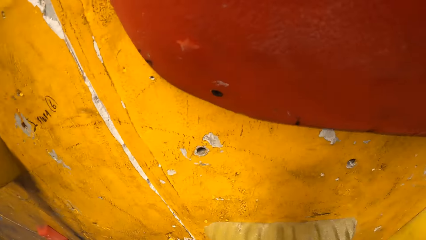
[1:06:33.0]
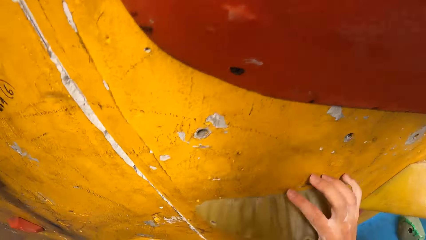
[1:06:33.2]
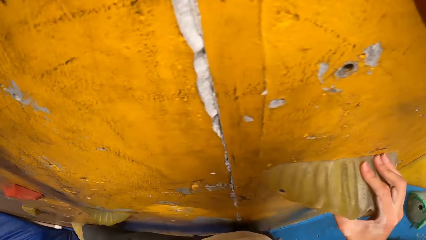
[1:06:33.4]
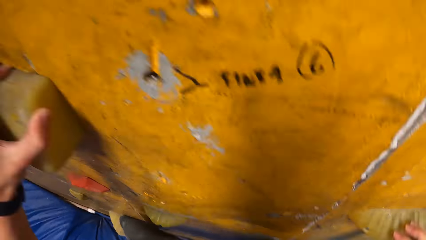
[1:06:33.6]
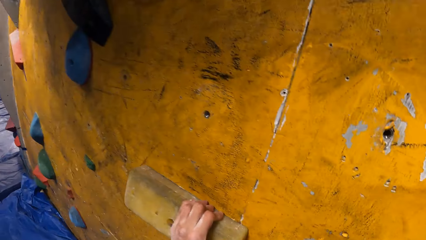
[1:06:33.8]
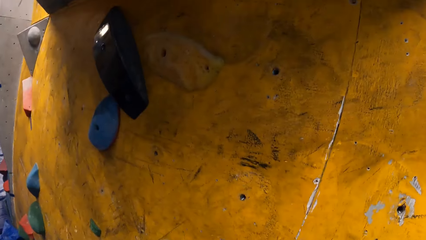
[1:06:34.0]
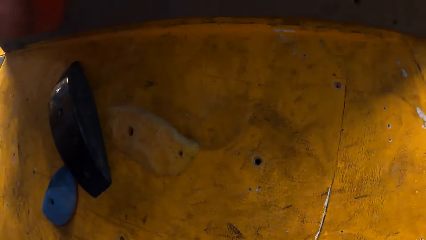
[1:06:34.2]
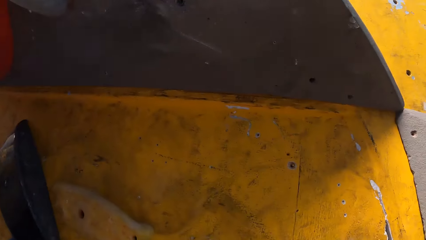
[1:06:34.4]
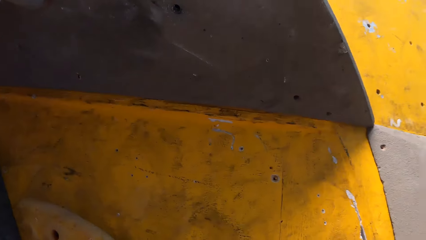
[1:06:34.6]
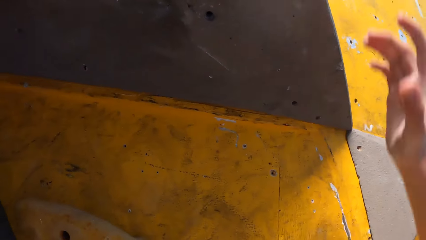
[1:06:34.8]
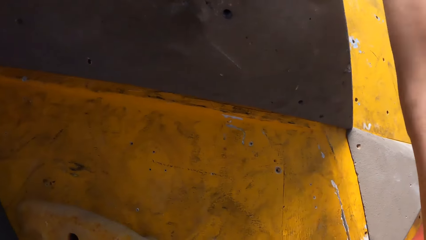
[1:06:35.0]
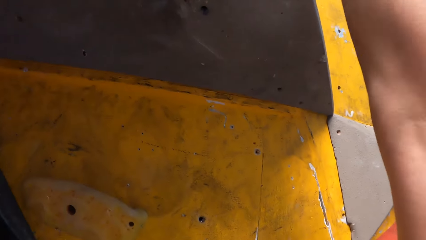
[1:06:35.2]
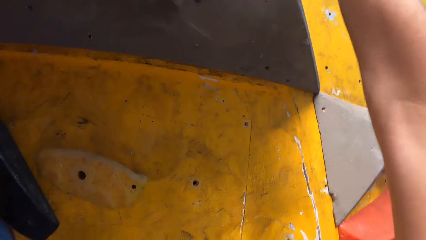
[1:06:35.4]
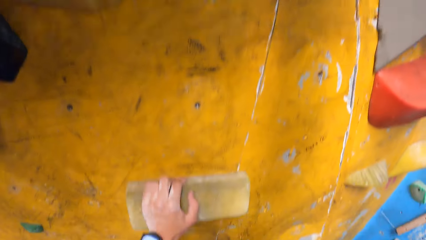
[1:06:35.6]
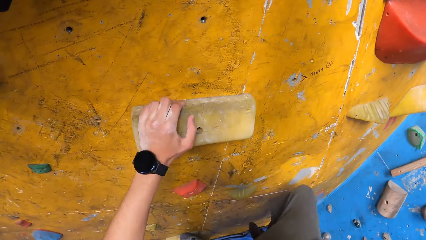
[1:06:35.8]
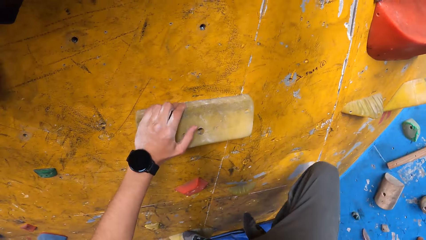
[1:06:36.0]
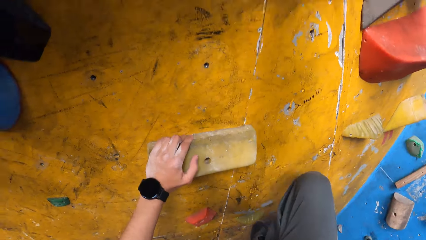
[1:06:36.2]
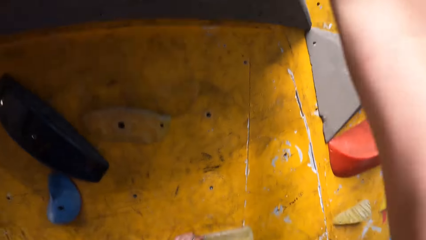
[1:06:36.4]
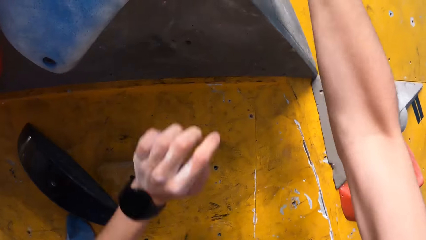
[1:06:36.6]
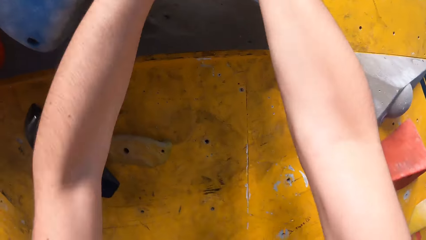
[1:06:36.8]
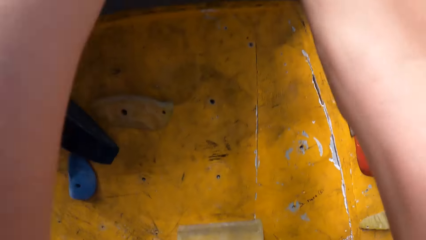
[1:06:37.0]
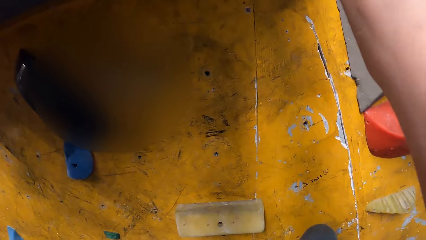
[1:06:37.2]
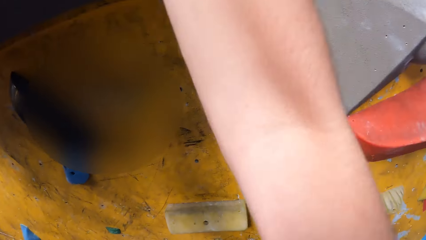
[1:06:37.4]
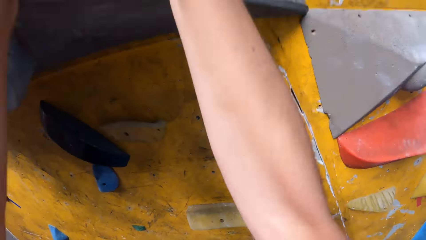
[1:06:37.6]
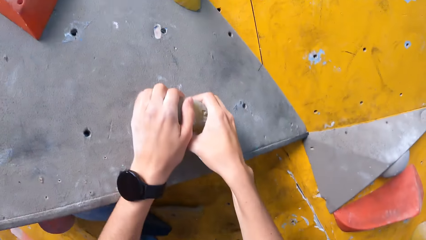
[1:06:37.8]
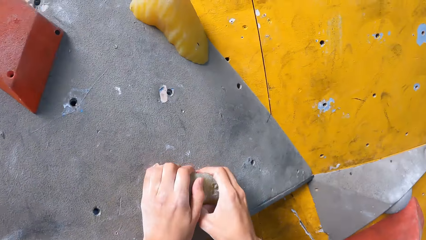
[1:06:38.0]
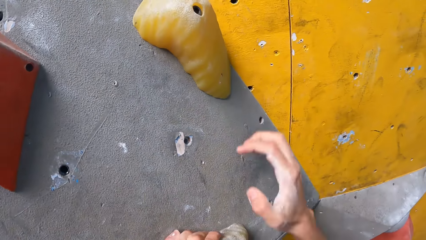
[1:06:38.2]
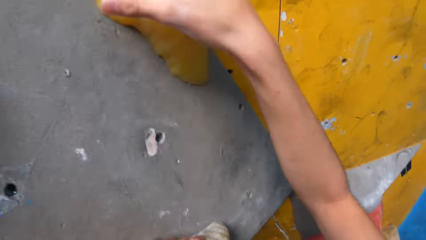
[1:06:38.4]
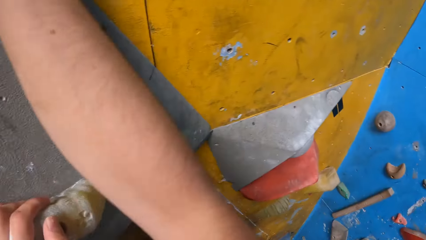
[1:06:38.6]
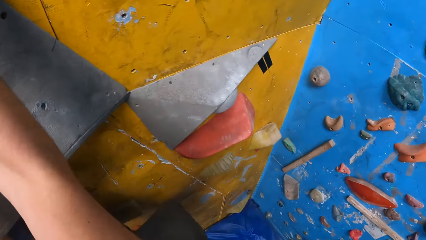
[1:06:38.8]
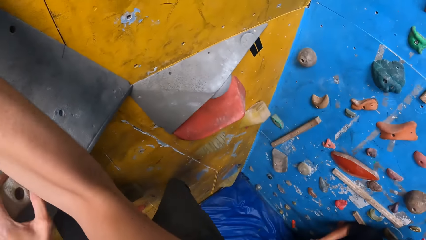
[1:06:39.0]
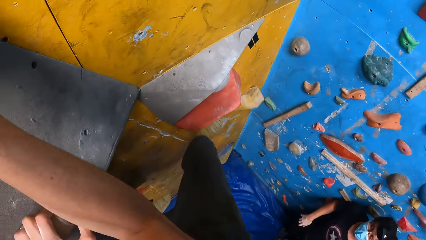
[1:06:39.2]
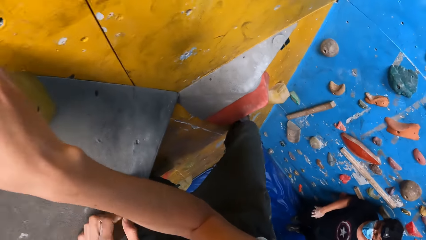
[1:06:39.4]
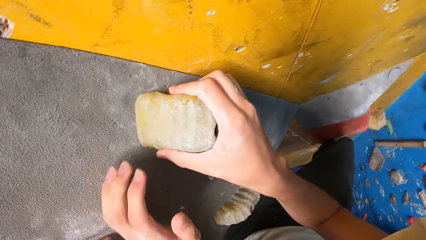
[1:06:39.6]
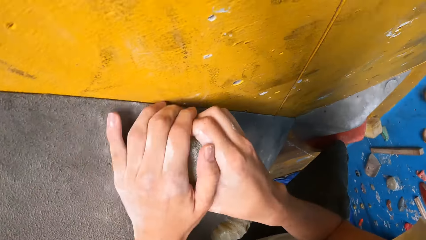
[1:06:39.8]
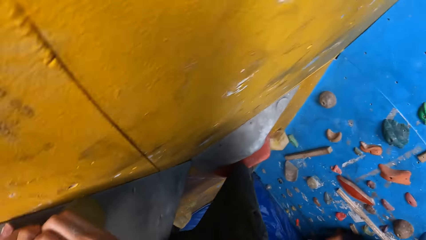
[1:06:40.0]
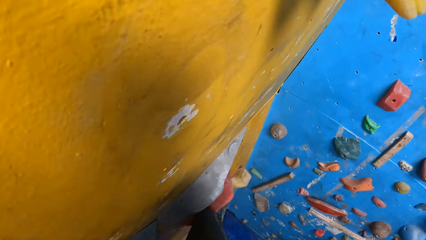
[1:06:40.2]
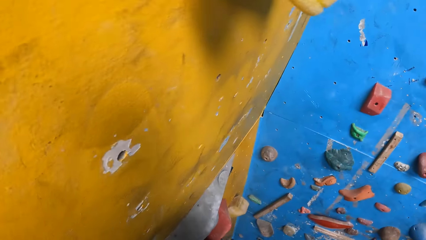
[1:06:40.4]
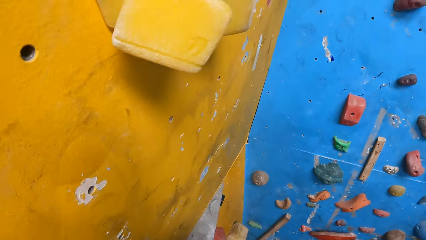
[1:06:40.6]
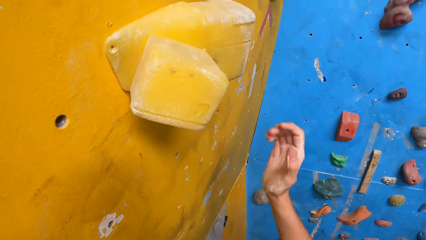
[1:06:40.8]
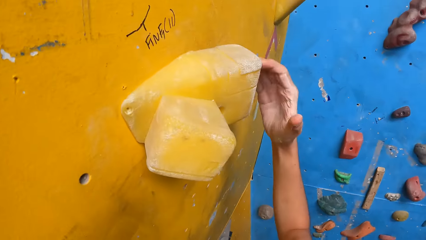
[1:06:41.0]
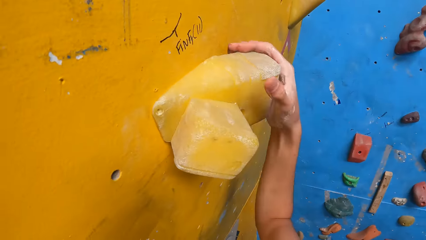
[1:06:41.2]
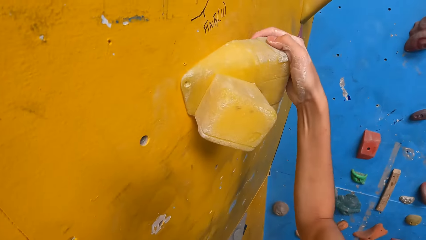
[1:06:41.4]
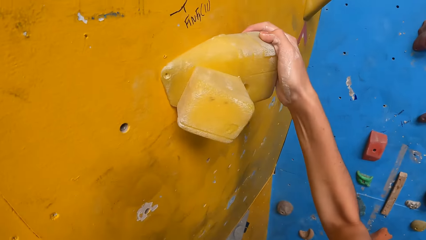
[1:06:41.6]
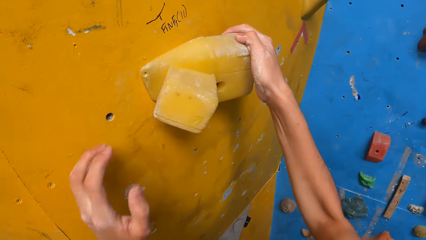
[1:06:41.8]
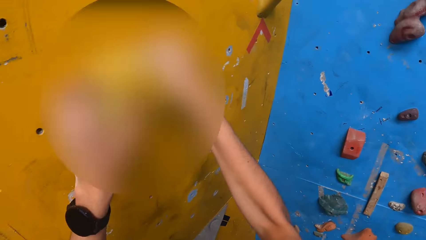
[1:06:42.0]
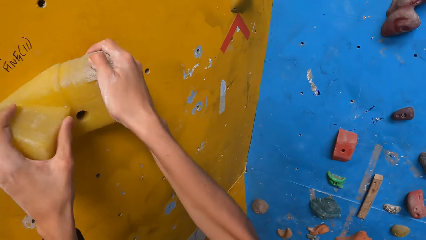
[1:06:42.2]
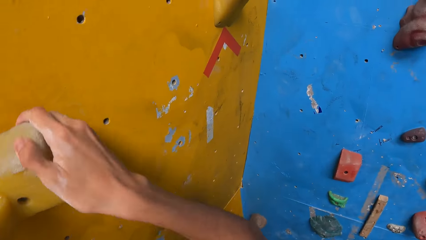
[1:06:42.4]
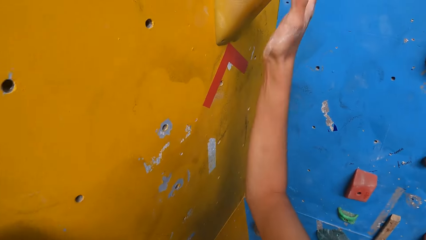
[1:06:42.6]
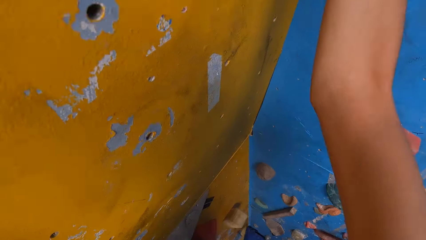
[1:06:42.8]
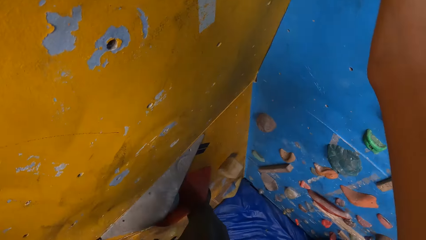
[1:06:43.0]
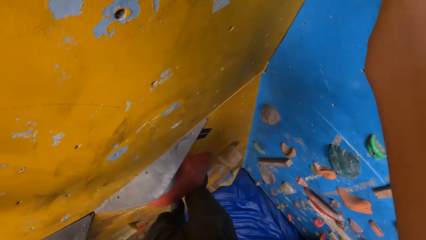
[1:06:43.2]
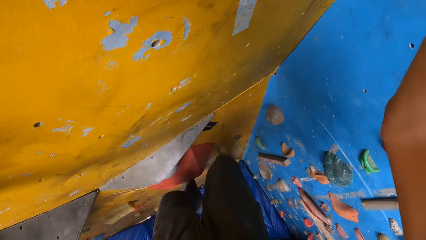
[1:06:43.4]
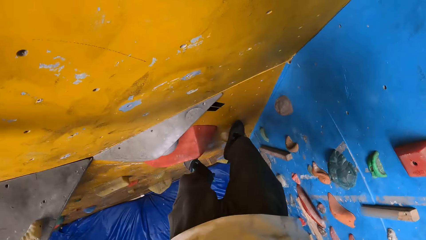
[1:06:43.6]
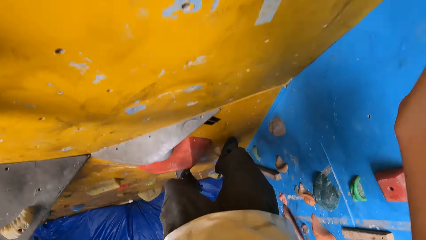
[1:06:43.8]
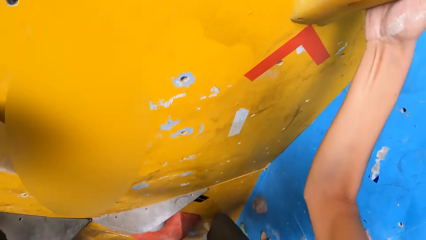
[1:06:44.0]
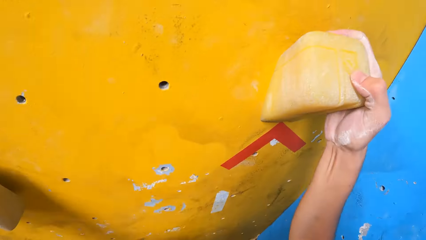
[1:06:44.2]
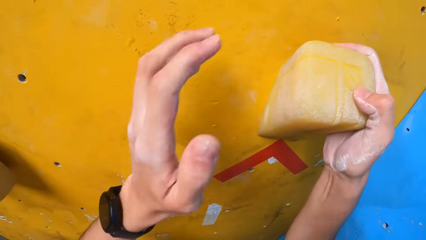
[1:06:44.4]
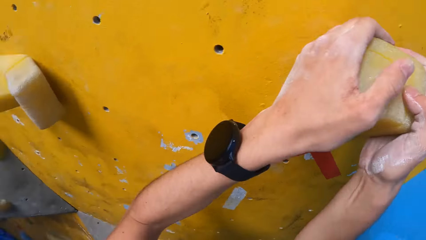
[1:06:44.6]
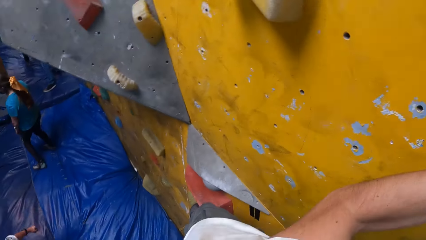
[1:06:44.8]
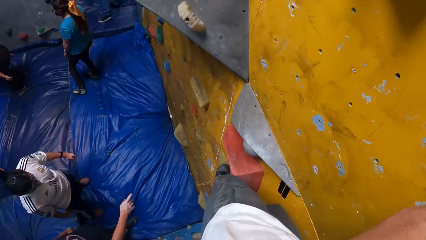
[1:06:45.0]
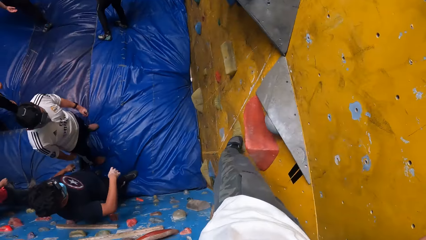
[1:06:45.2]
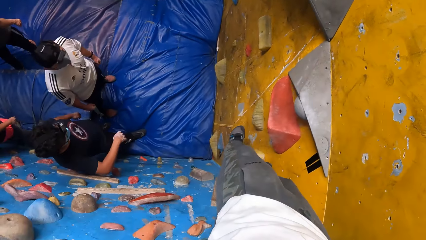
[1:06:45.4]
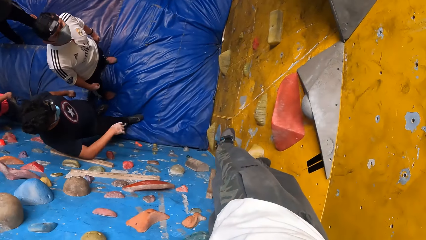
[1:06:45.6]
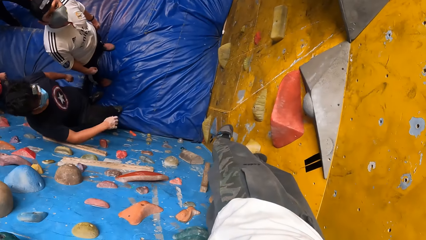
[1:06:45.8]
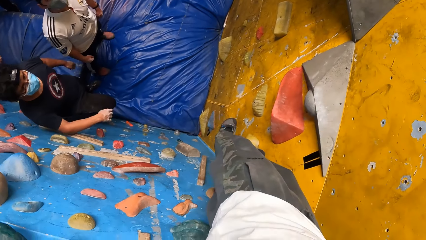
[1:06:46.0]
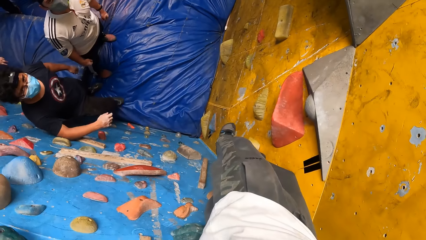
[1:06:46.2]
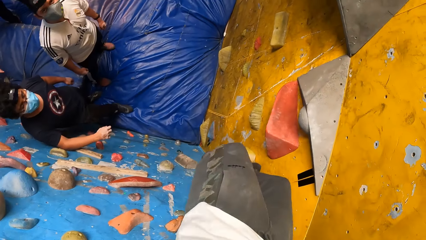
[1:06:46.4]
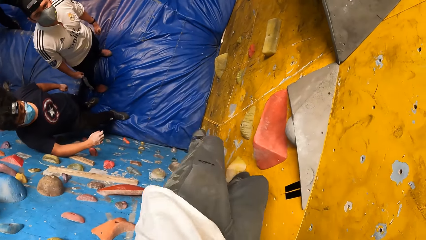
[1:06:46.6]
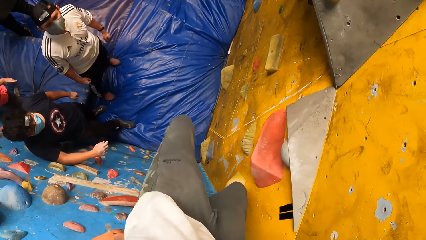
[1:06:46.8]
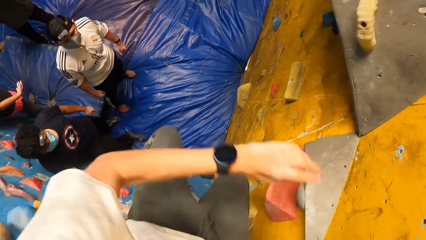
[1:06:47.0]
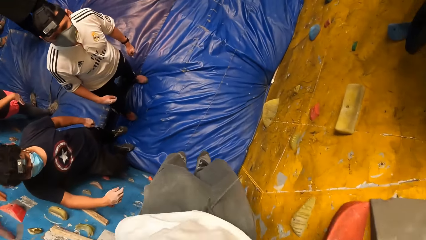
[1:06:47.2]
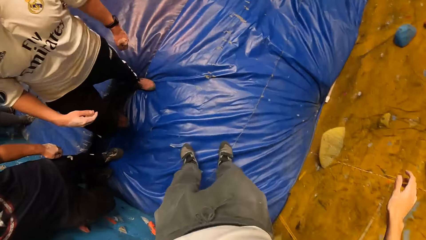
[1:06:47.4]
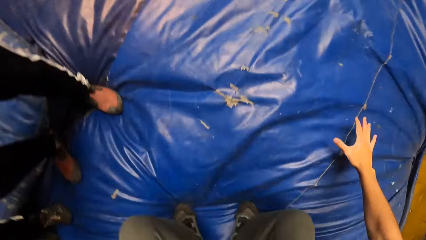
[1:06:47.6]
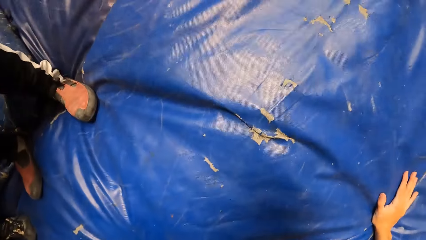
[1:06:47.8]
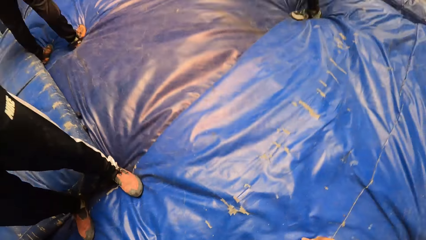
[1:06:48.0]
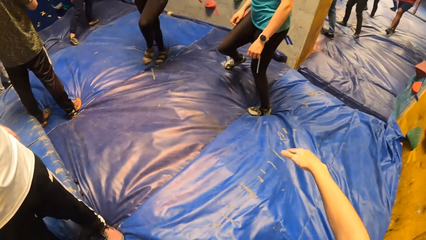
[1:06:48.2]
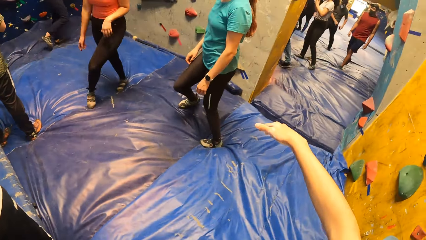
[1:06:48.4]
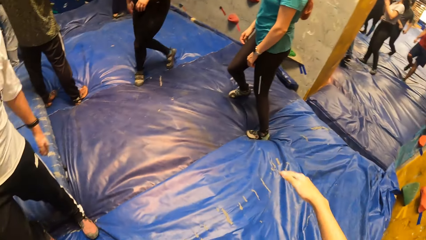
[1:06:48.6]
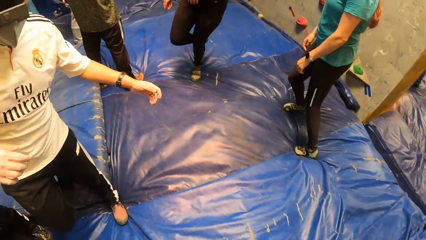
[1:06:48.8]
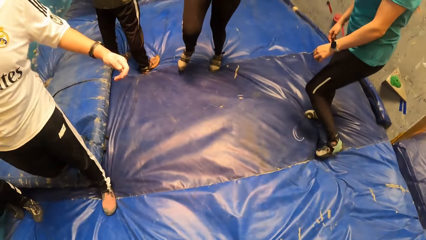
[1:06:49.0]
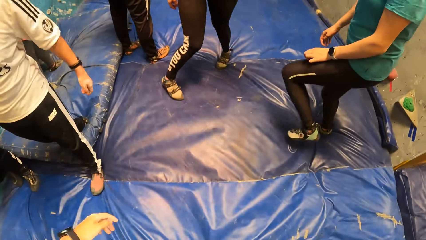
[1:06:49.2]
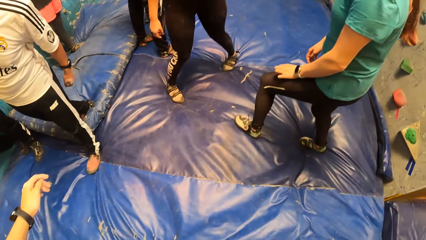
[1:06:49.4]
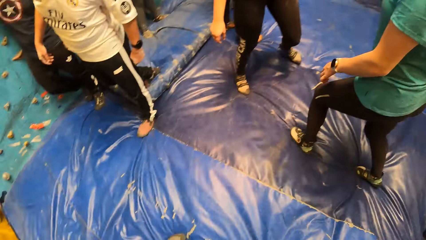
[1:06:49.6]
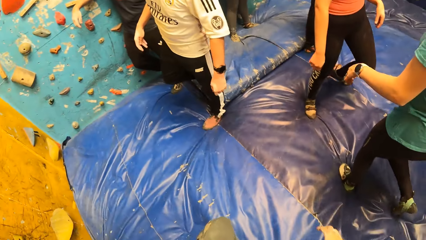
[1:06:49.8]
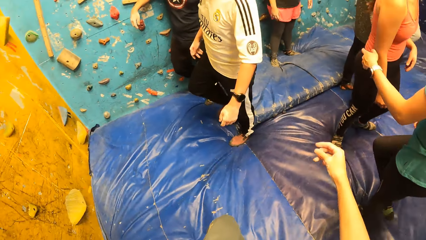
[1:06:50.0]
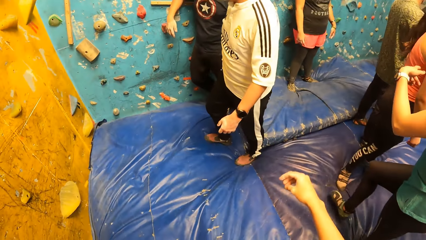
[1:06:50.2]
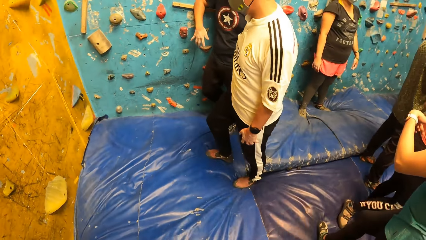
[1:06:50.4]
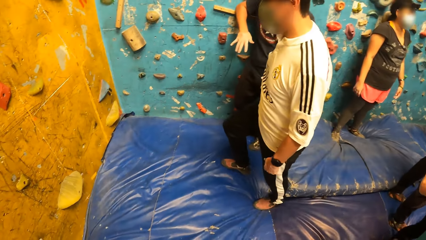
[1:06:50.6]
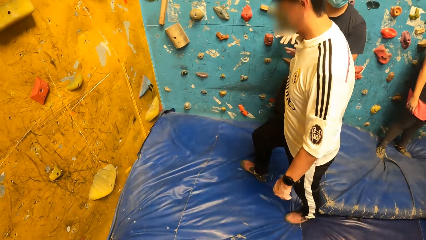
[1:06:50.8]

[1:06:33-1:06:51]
The camera wearer looks down. They jump down from the bouldering wall. They turn around in the training room.
